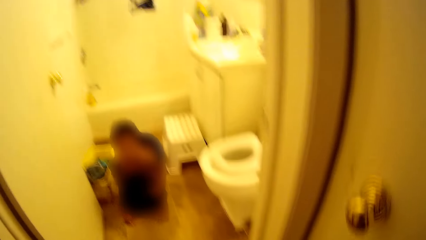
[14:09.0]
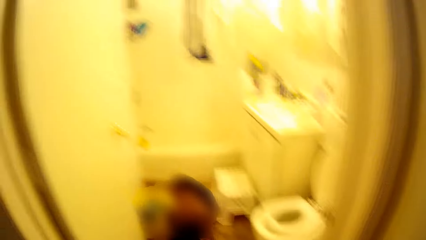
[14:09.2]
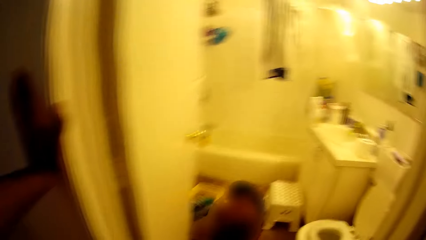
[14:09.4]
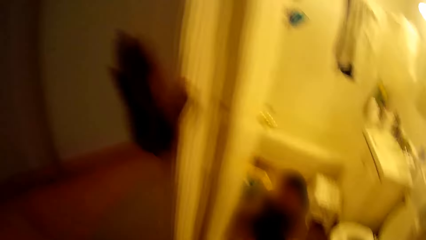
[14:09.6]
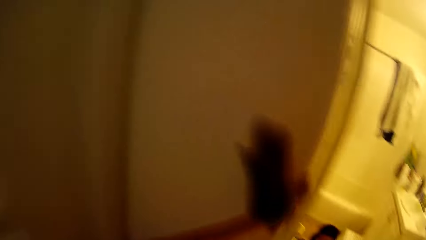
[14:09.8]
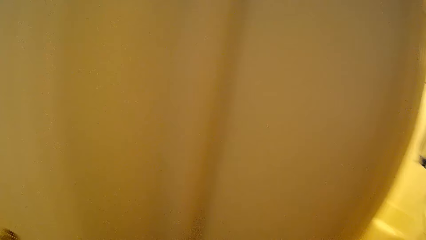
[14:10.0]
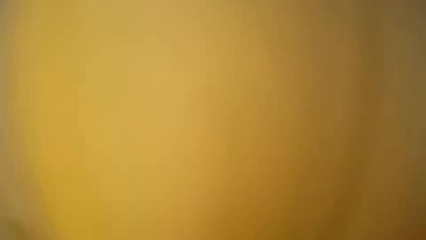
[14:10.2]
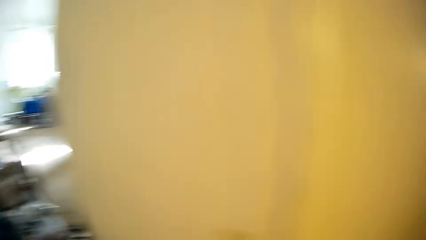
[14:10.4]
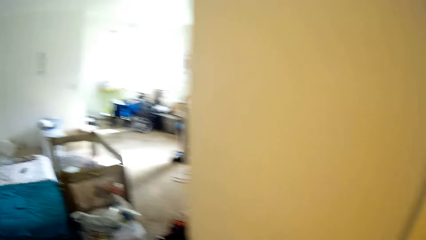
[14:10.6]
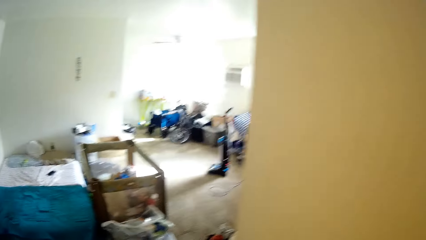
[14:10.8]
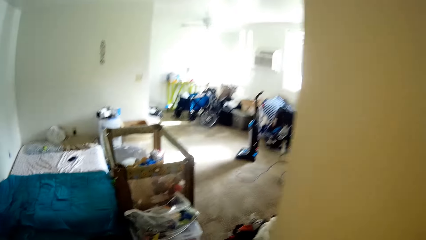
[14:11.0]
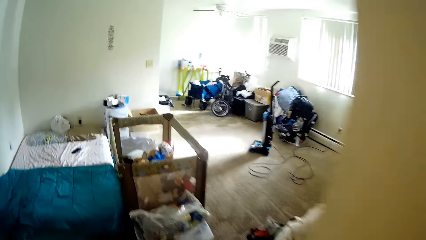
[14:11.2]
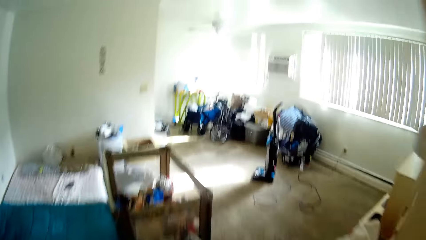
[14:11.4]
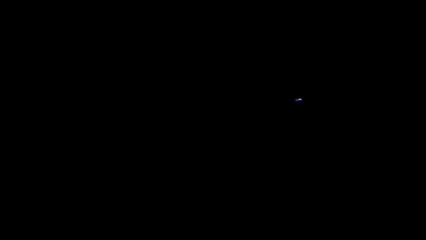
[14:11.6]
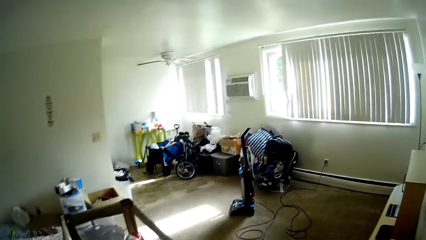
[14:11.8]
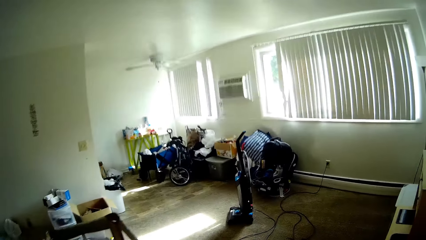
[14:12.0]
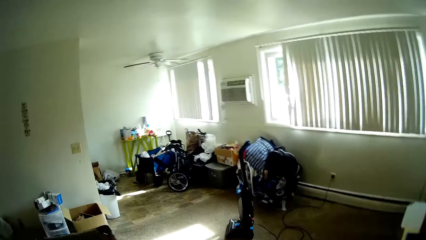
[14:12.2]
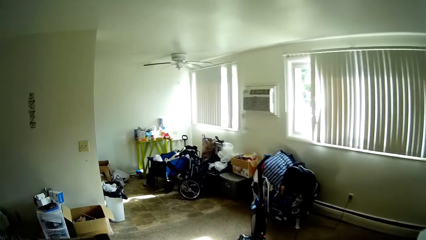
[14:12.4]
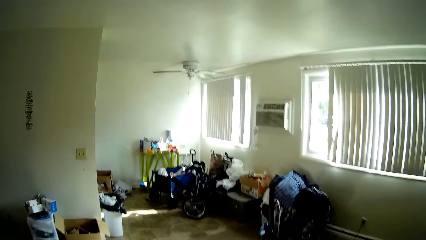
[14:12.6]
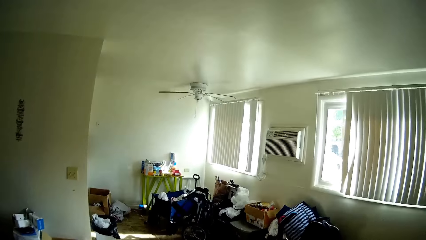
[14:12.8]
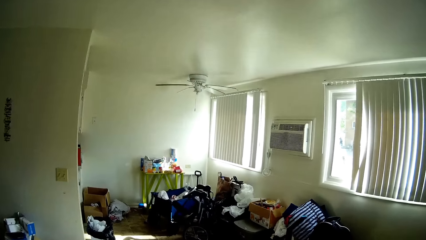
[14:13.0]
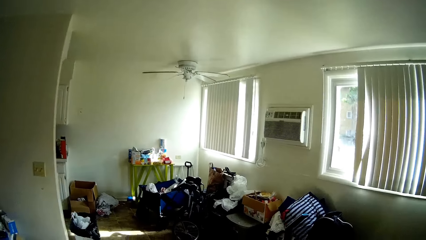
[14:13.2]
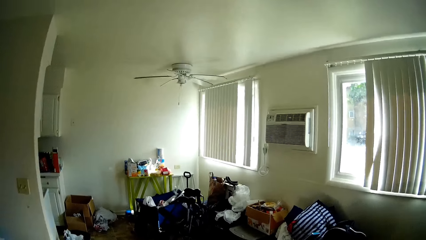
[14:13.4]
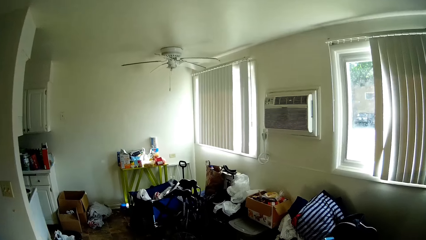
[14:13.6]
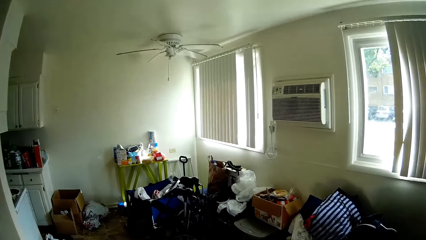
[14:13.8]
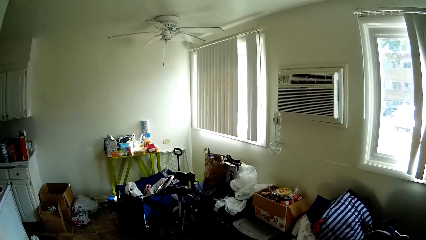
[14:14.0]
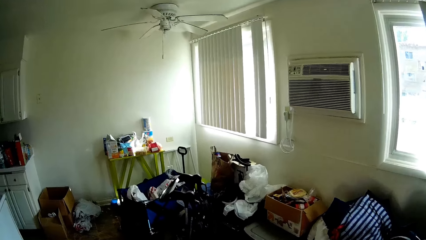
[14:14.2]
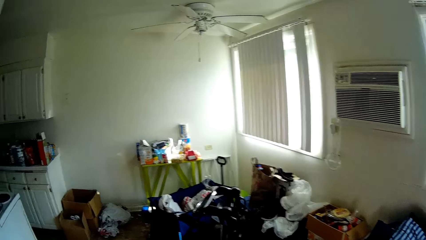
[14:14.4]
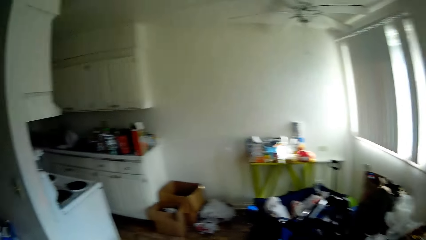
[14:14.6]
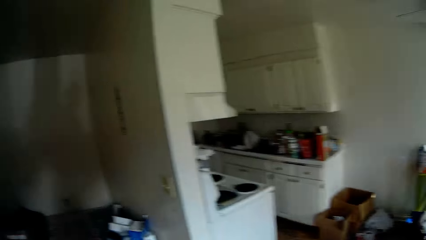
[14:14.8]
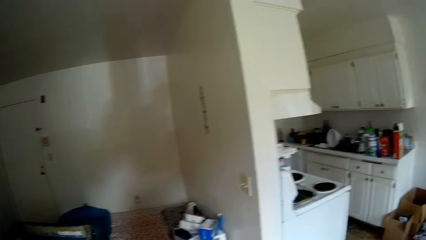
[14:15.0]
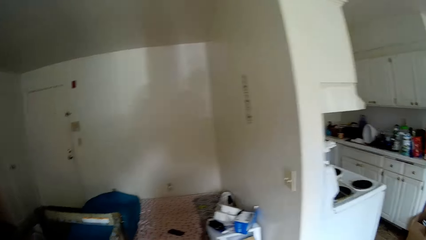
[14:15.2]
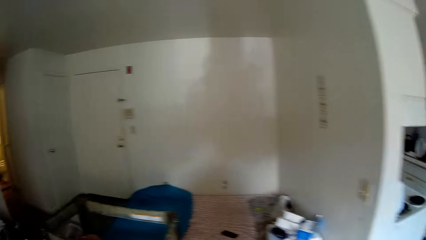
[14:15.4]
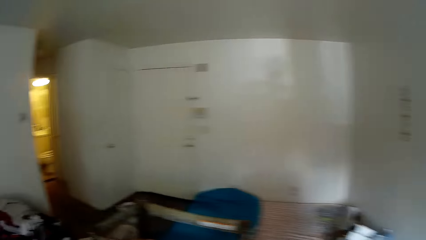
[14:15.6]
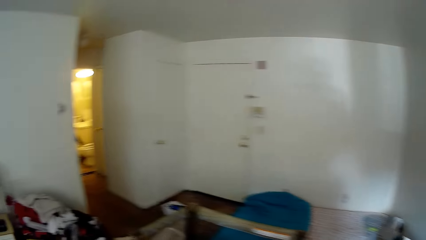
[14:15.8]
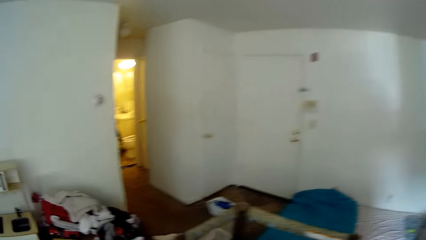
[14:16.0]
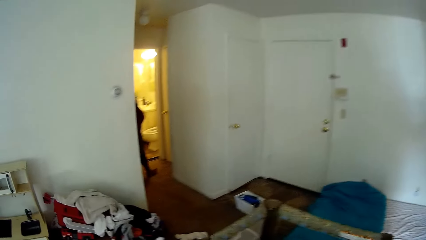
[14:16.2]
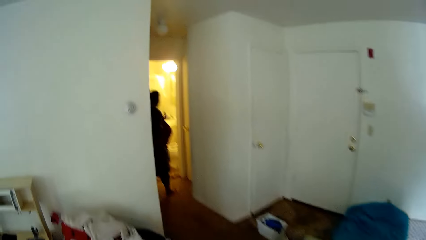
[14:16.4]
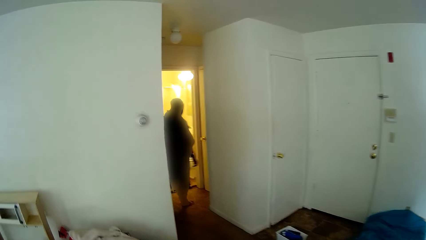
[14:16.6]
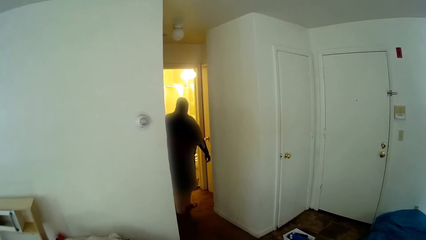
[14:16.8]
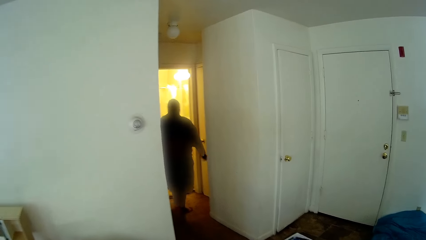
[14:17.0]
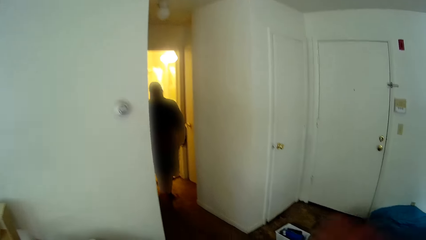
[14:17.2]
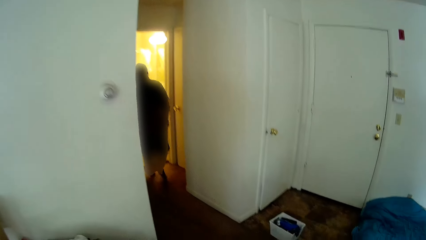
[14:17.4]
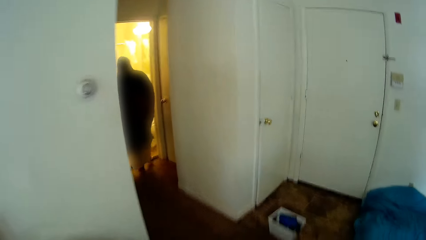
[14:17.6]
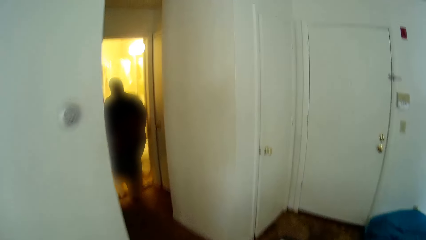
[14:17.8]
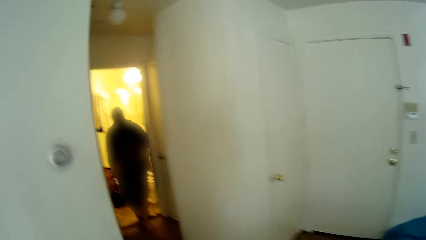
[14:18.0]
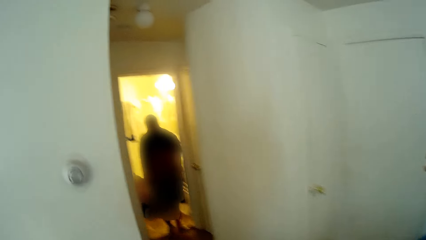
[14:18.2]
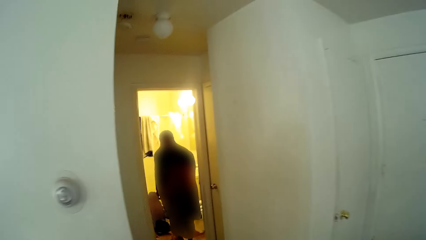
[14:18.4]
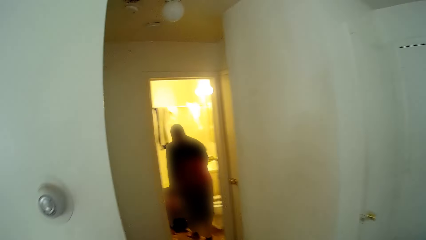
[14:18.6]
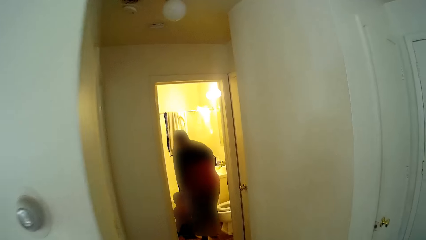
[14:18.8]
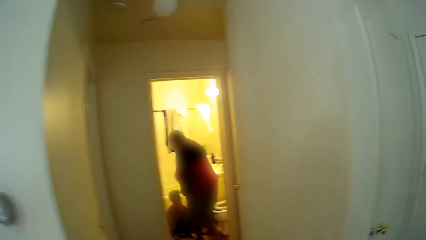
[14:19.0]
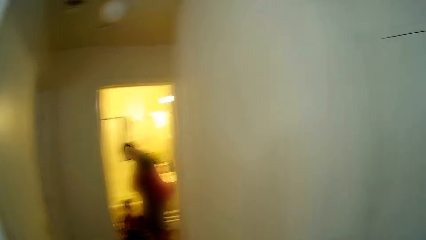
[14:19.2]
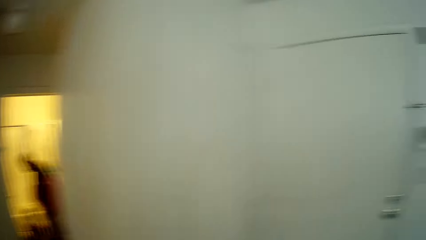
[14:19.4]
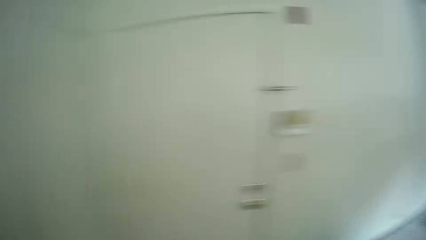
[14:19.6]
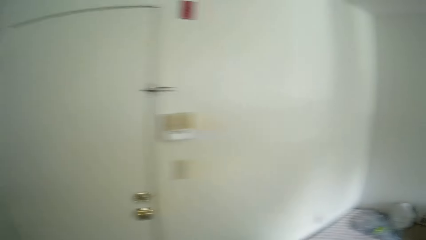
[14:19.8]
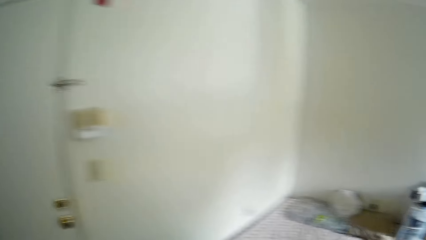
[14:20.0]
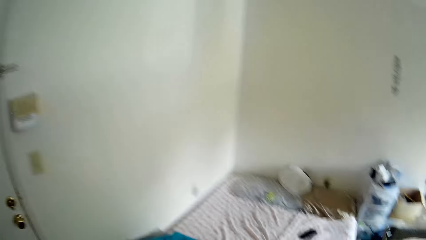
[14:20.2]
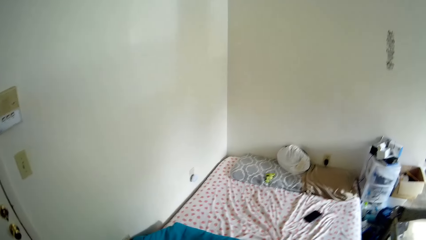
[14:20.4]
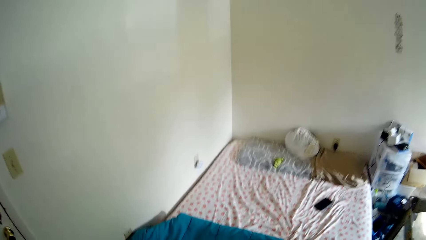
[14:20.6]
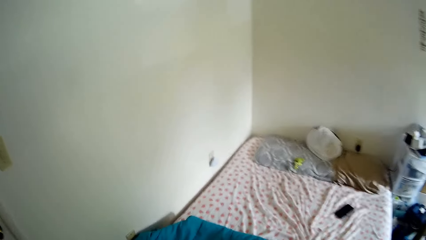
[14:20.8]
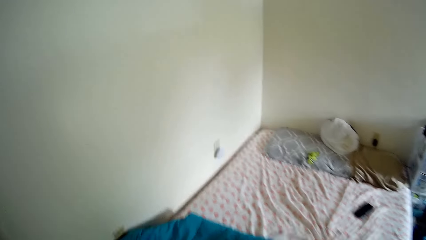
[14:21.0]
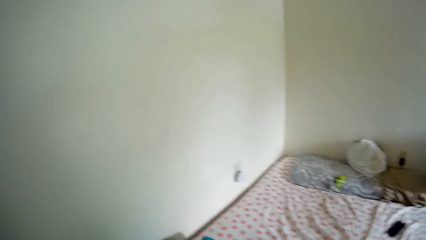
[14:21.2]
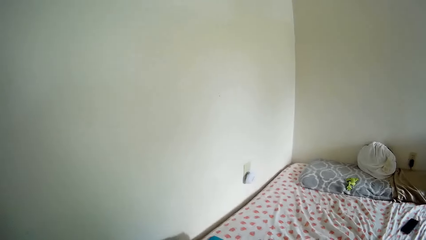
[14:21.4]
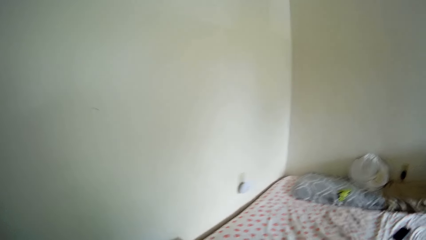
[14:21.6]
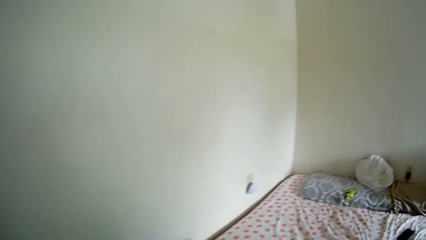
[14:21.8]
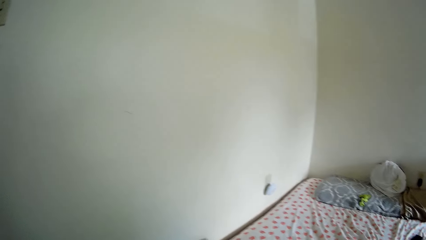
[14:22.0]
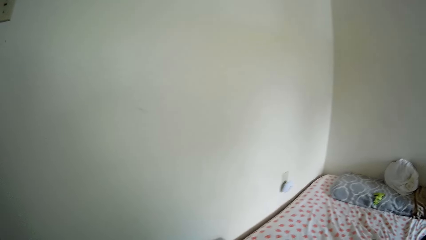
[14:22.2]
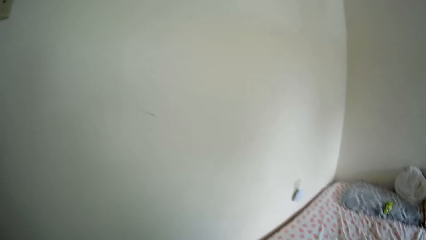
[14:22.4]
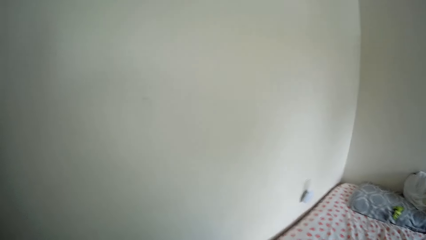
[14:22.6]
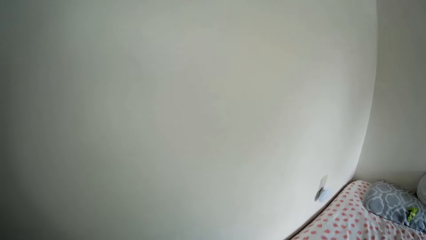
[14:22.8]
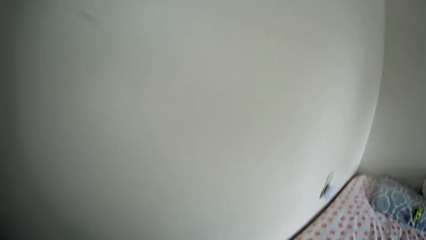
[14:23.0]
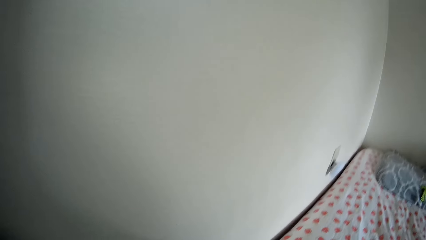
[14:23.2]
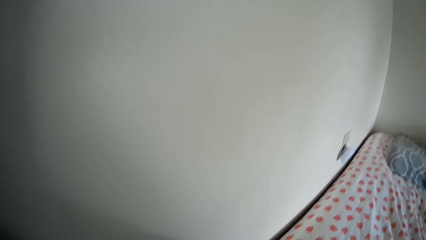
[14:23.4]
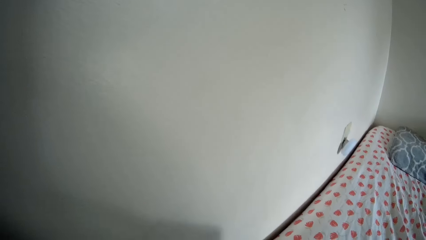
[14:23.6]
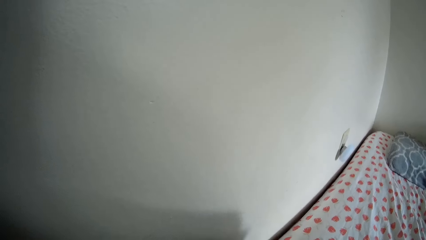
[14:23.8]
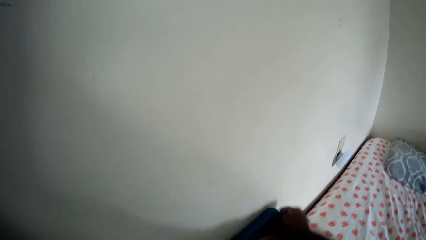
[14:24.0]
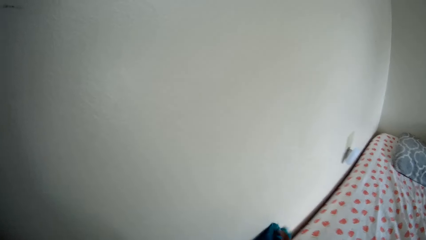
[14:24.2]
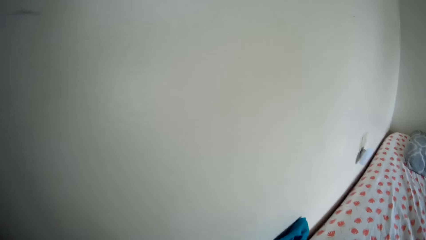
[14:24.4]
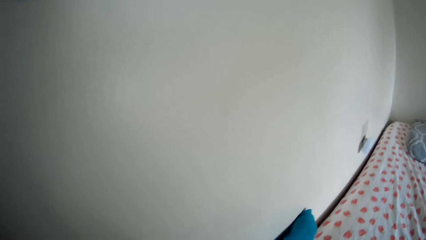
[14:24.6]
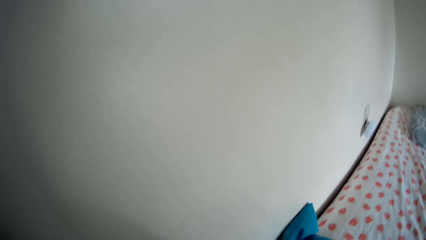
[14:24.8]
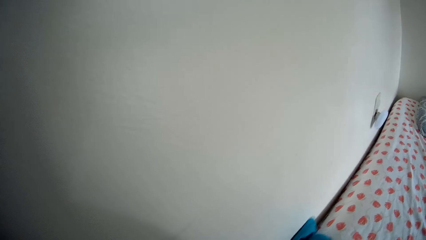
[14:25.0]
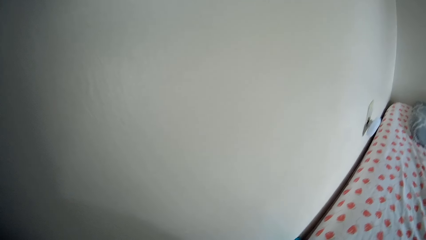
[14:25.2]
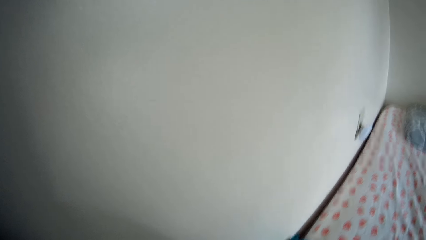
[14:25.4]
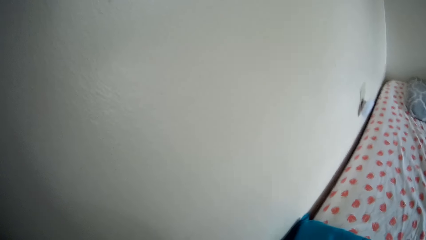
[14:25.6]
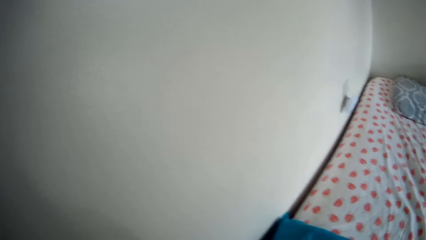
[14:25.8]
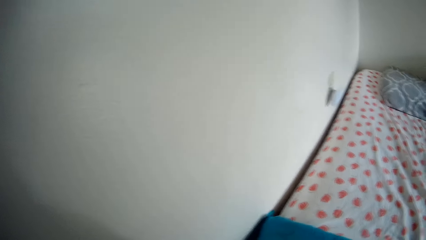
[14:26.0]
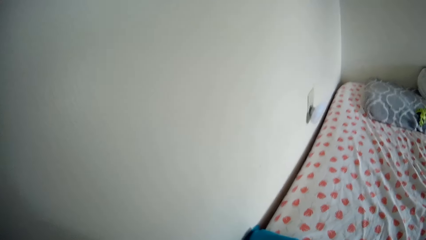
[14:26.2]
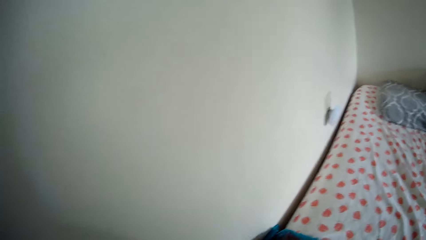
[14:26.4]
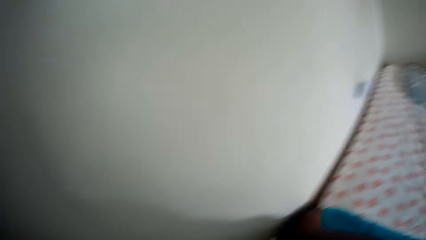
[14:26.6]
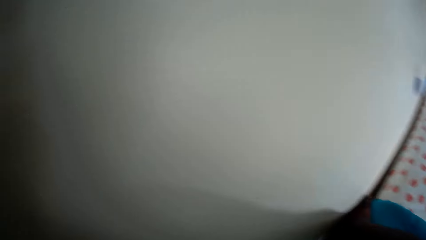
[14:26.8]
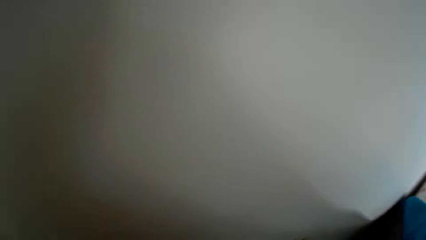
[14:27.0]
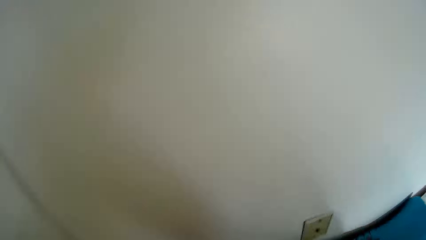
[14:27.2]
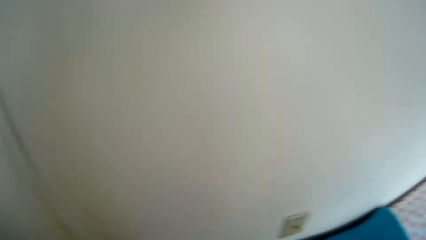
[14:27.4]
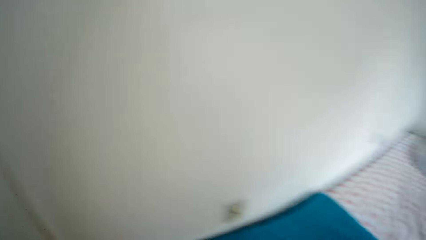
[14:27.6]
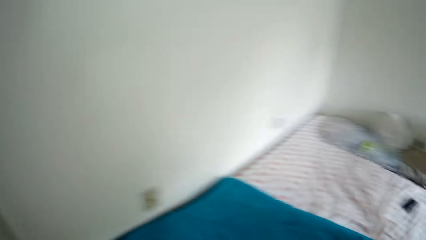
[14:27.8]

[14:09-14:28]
The camera wearer walks around. A person walks around. A baby interacts with a man. The camera wearer lays the duvet on the bed.
